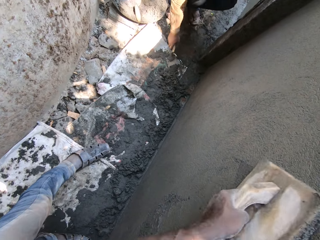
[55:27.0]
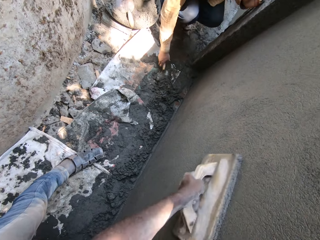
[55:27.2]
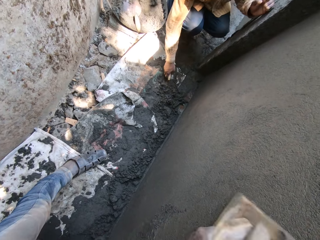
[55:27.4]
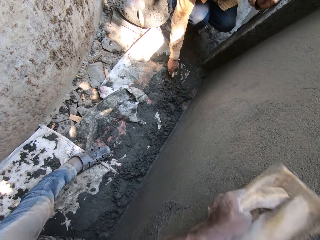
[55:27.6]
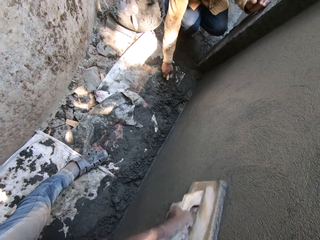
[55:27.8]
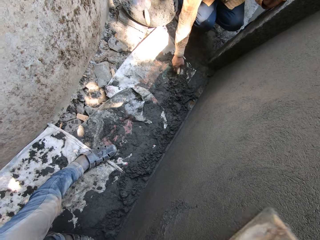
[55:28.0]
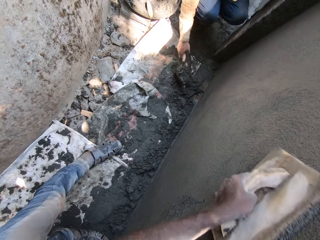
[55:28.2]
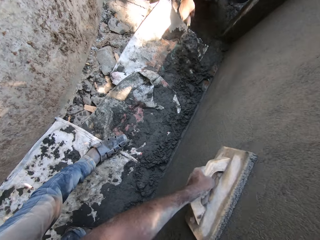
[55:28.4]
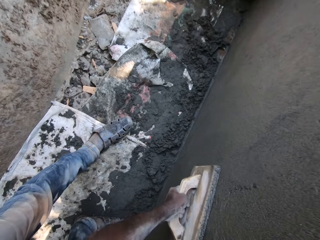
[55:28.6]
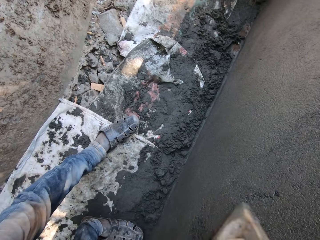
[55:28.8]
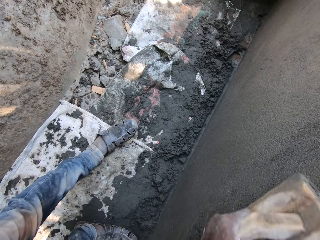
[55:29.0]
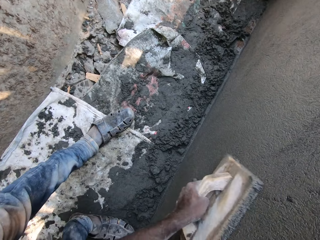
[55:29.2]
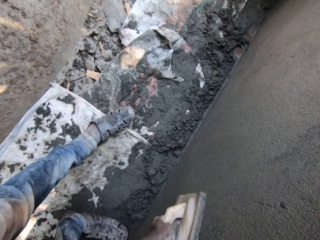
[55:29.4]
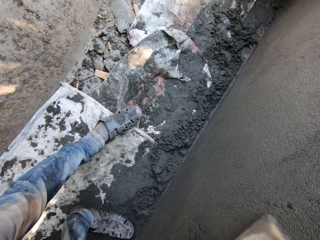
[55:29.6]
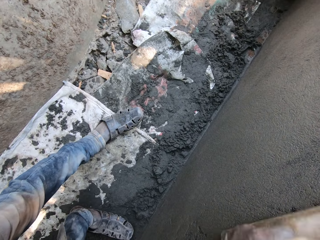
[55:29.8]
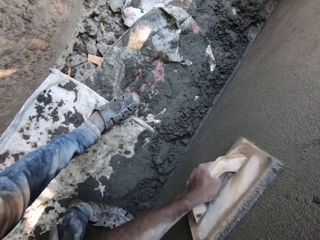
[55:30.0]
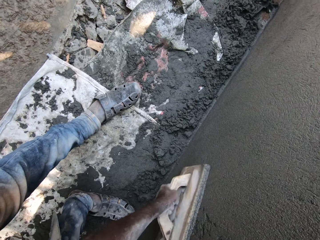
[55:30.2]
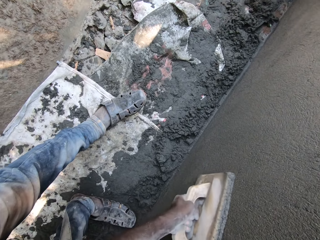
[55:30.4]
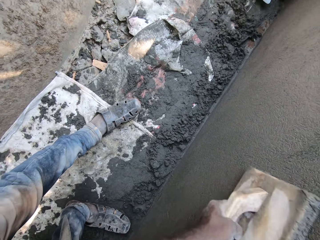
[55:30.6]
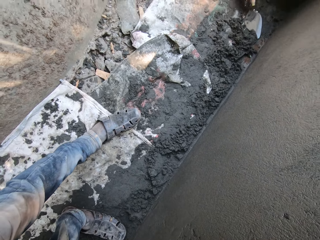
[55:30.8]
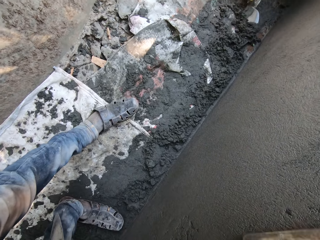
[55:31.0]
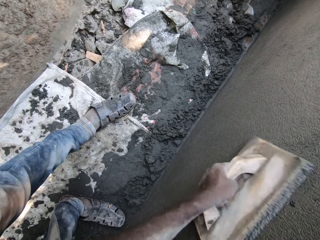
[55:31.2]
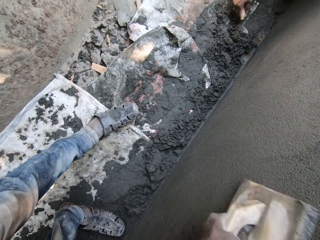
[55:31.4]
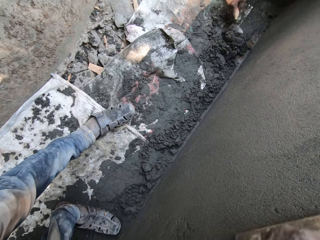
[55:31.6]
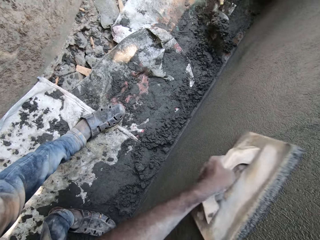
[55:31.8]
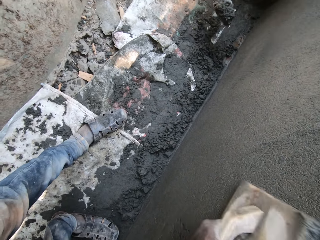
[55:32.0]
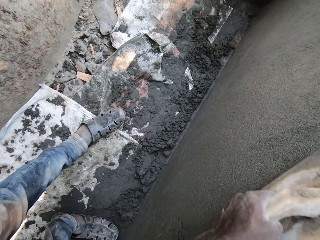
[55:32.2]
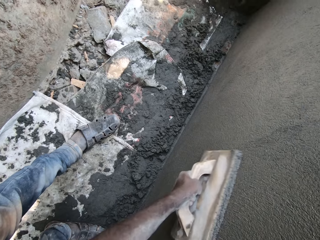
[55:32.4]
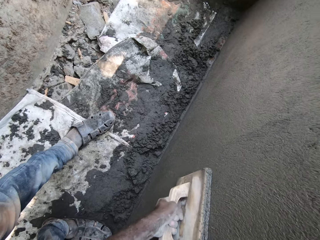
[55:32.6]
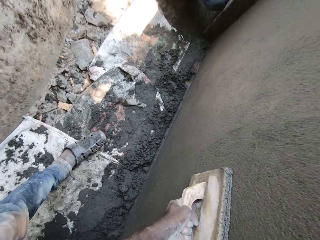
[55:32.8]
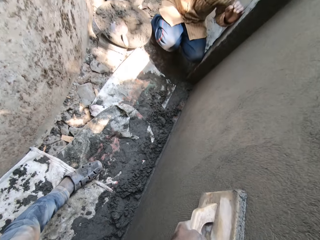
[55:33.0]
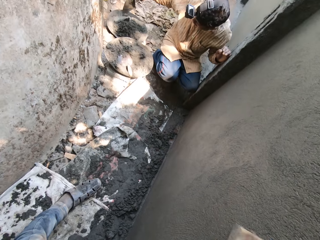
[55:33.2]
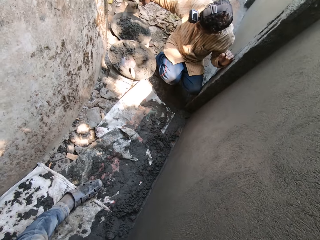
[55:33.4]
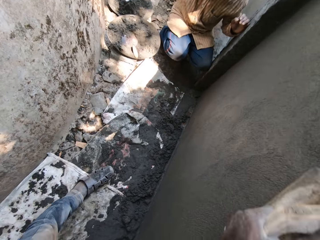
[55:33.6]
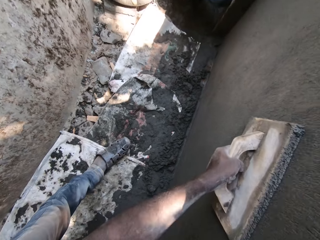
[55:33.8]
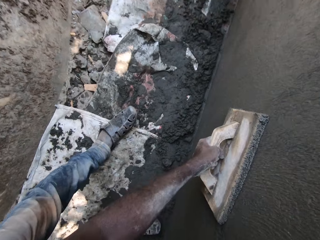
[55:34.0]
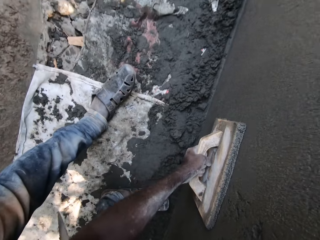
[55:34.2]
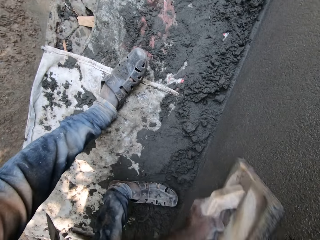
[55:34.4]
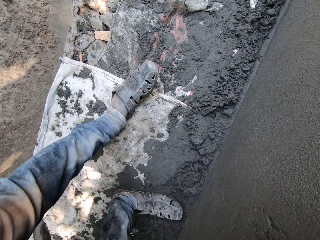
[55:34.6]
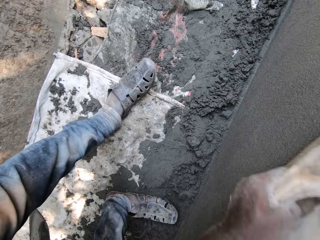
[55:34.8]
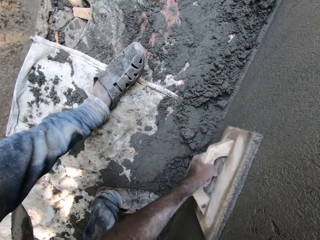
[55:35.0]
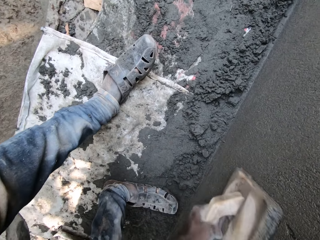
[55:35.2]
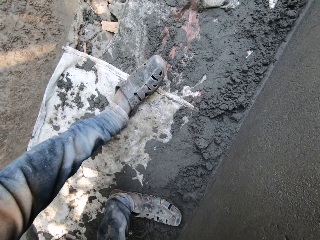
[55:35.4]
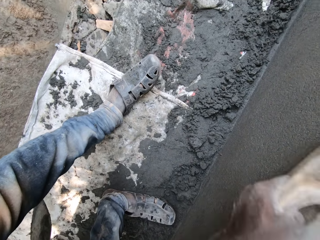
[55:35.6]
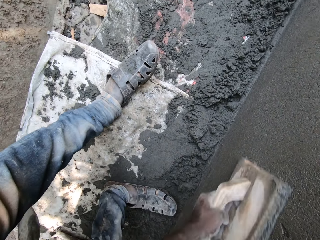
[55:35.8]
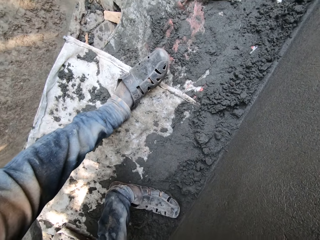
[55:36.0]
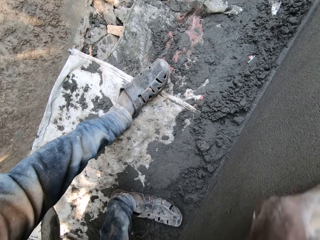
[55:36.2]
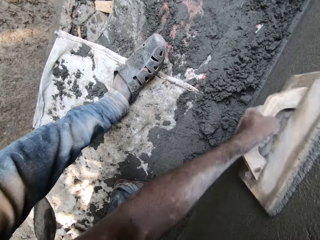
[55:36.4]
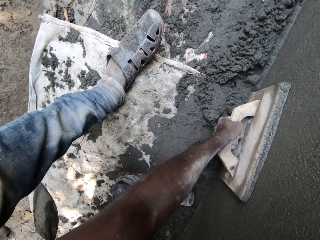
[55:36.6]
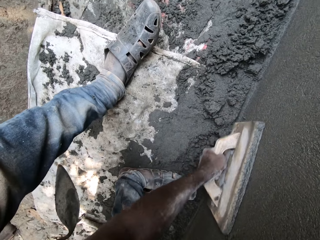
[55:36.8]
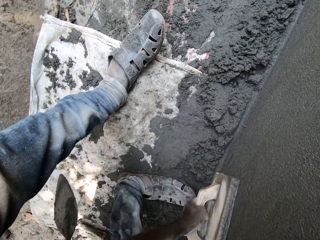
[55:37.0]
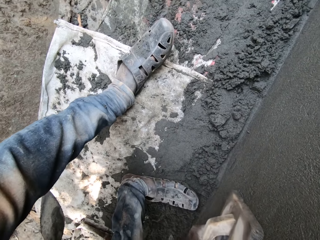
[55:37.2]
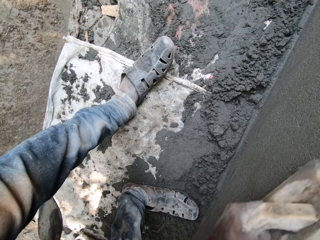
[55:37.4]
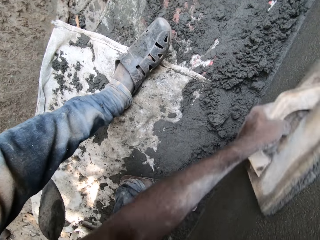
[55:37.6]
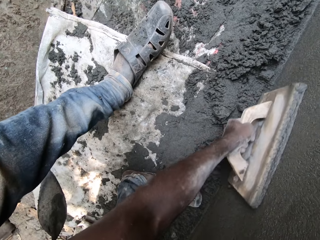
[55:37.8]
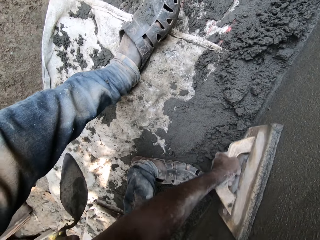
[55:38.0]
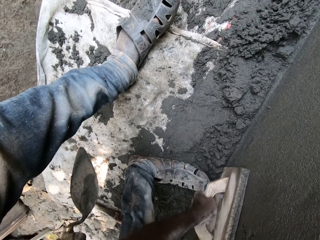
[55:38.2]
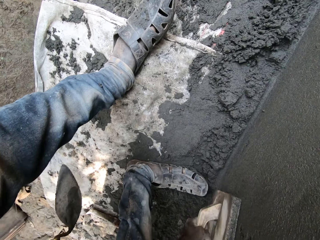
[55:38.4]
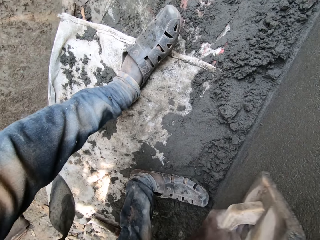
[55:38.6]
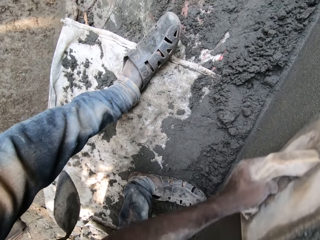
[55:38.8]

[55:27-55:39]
The man carries cement from the floor with the masonry trowel in his right hand. He puts the mortar on a metallic basin.

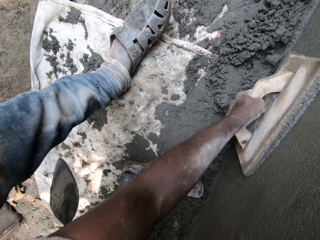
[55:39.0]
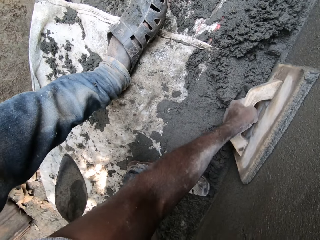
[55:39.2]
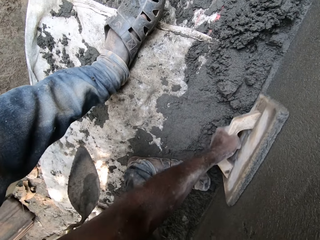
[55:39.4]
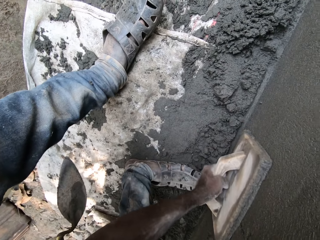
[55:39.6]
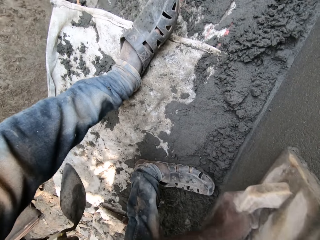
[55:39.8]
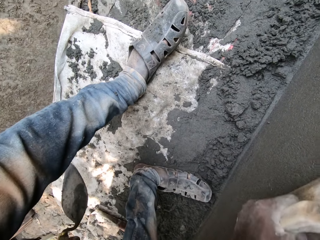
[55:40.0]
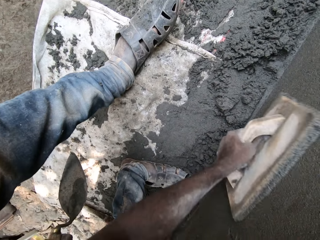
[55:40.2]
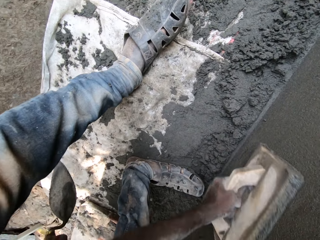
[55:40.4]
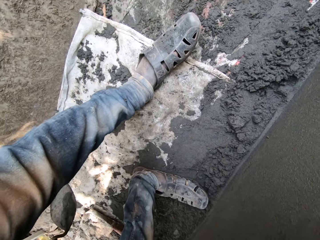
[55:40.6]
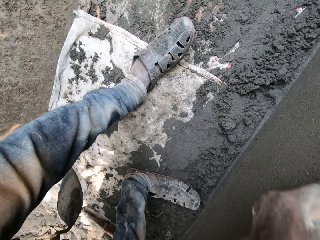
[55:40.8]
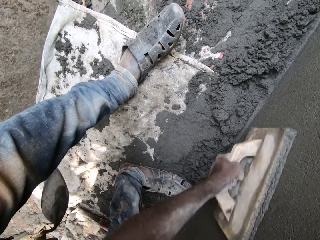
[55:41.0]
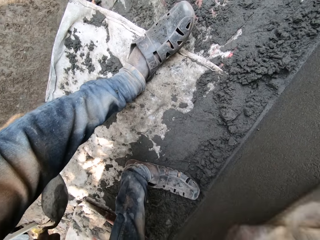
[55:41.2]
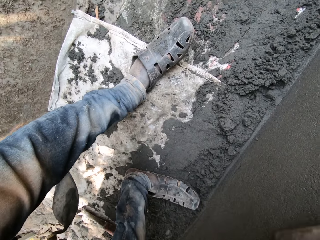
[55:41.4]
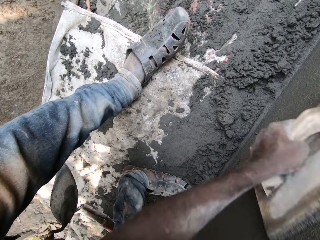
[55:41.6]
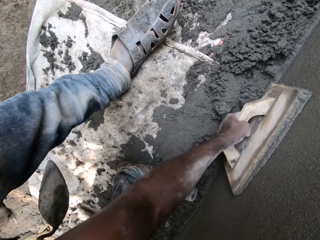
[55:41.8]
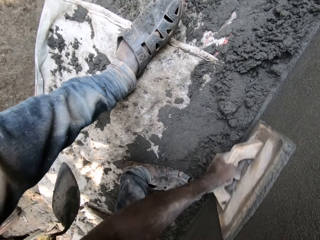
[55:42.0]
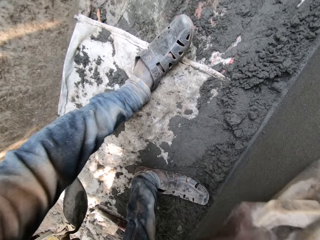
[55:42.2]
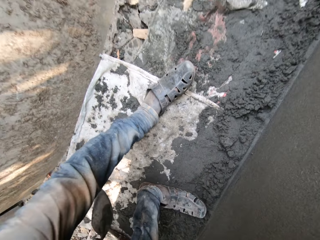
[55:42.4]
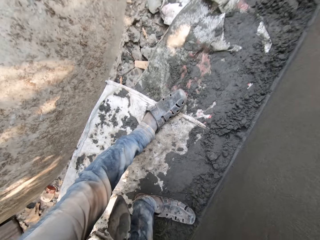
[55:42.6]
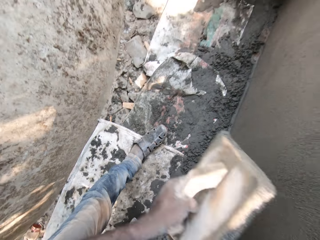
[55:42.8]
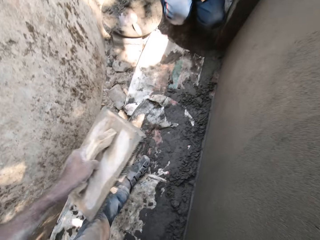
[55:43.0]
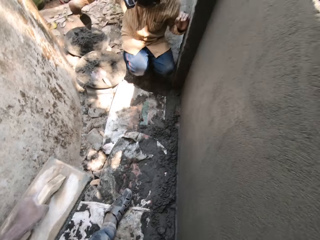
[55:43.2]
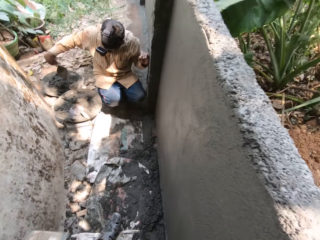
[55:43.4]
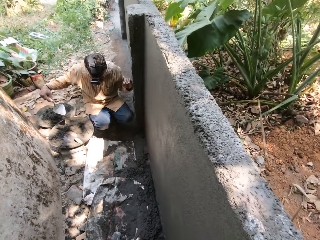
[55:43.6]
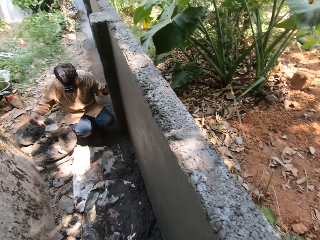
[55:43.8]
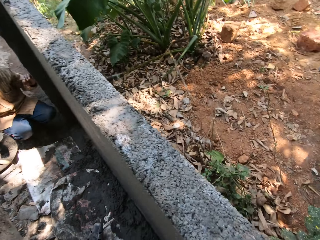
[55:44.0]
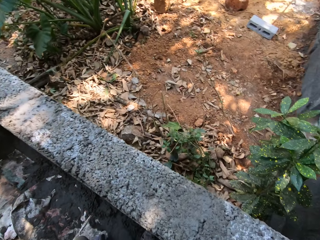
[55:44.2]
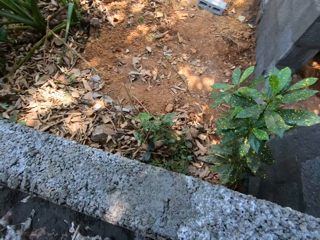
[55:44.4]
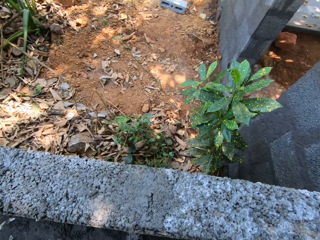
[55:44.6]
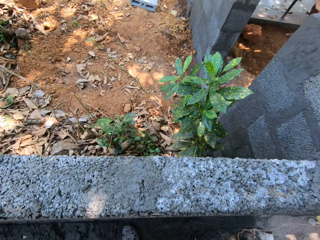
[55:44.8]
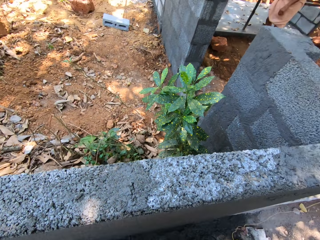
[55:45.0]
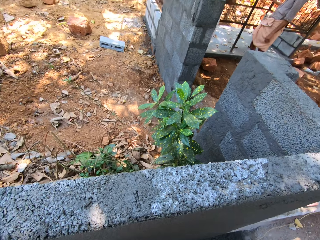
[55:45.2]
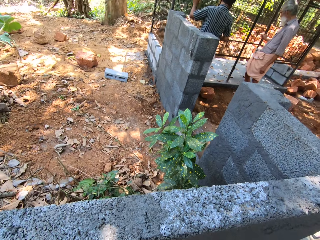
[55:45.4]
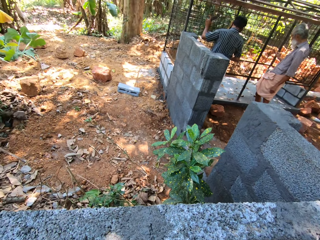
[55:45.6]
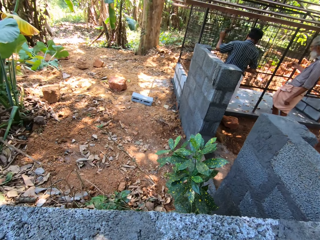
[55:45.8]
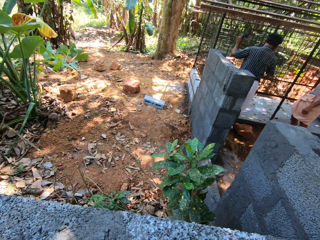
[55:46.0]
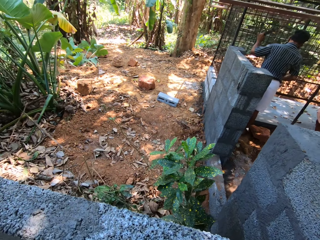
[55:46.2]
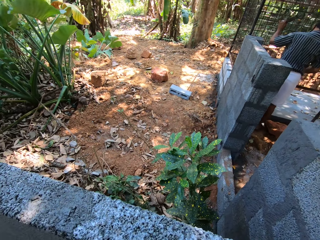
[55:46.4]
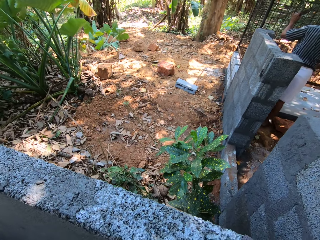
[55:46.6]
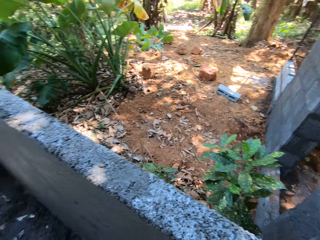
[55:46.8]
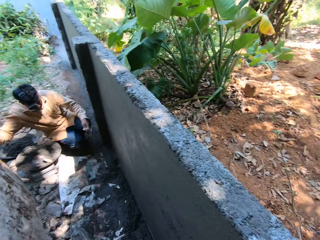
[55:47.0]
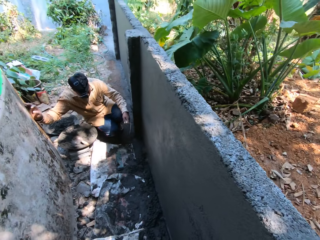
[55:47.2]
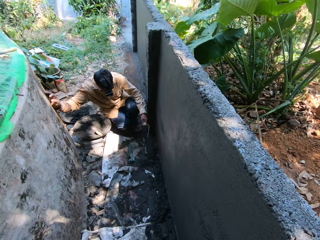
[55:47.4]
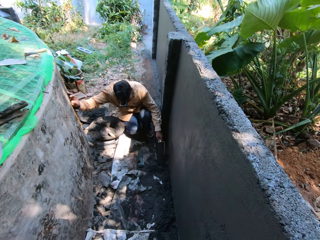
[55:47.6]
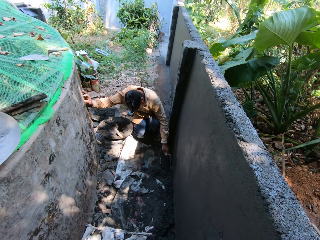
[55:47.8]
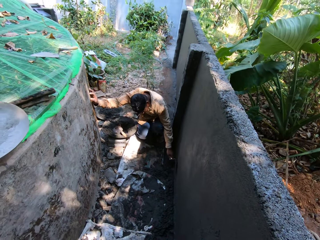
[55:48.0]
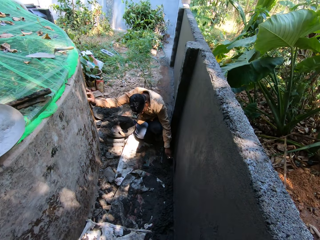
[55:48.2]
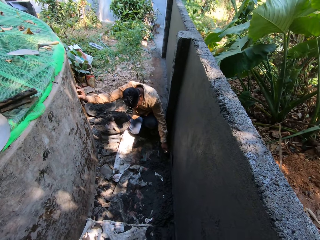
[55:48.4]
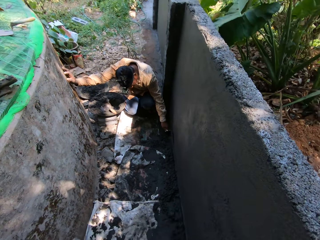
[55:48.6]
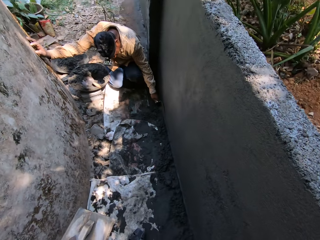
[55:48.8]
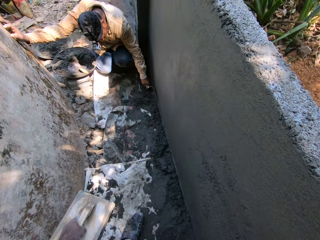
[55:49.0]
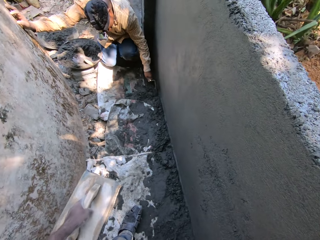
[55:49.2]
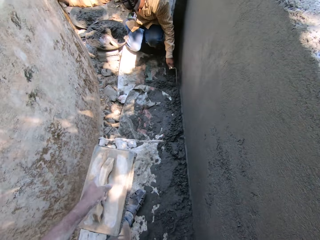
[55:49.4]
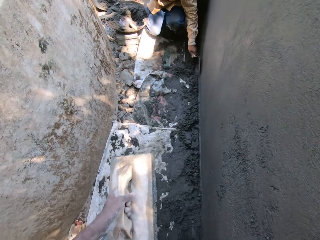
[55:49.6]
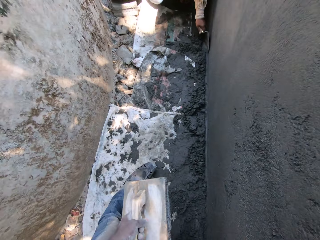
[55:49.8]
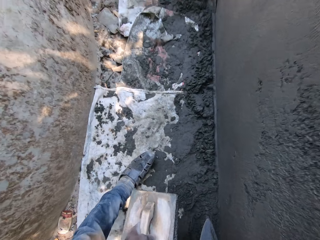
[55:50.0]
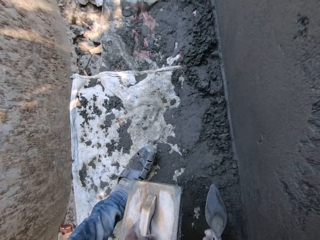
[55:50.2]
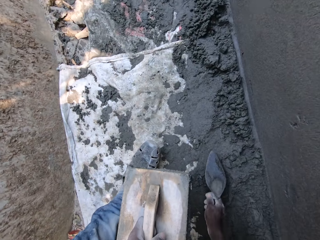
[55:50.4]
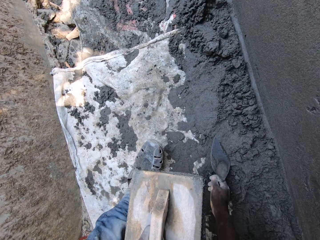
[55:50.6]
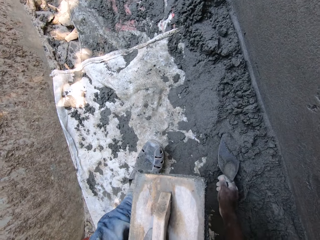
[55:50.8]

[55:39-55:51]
The camera wearer looks around the construction site. The man plasters the wall with the cement in the masonry trowel in his right hand.
